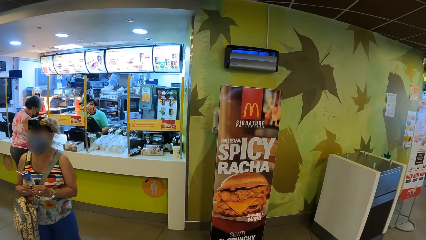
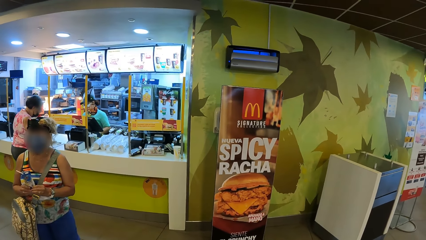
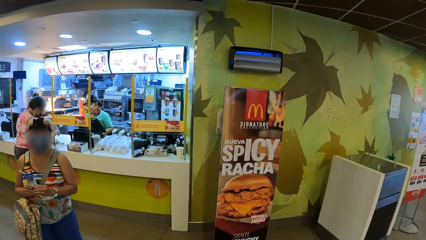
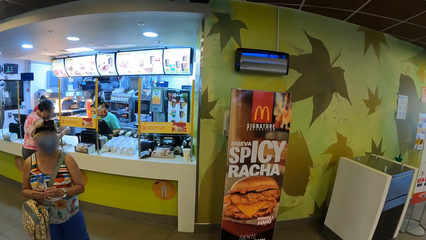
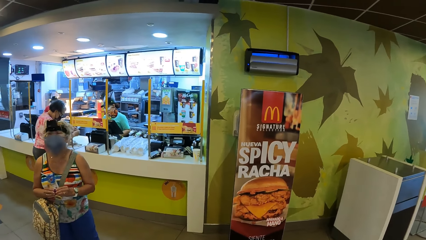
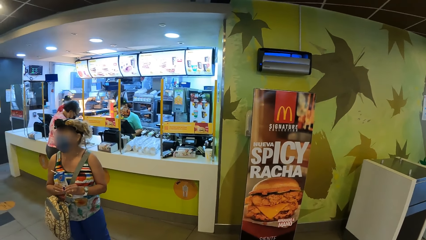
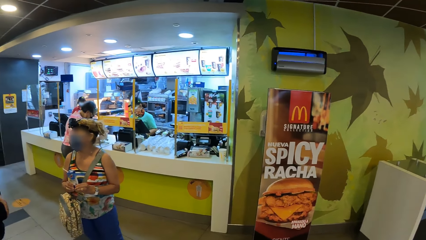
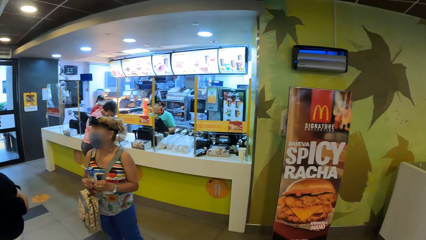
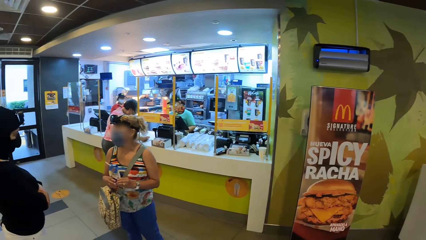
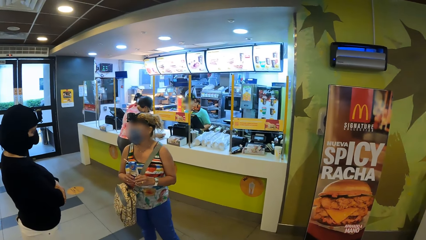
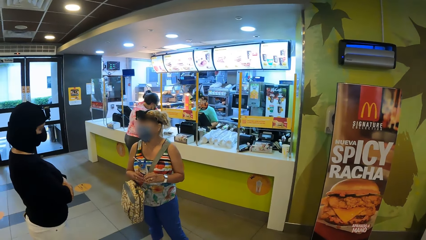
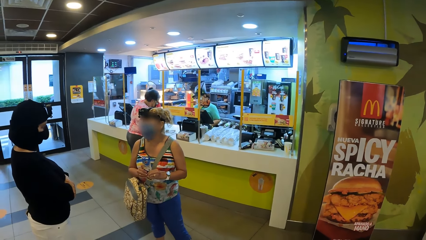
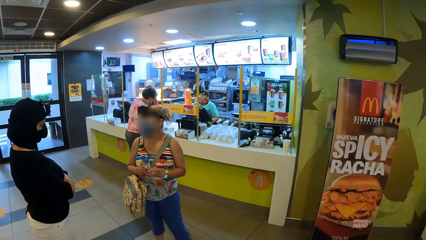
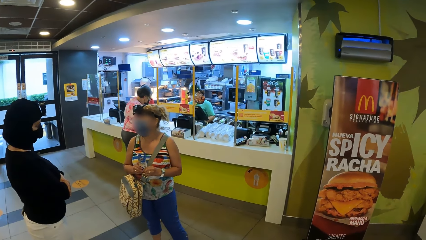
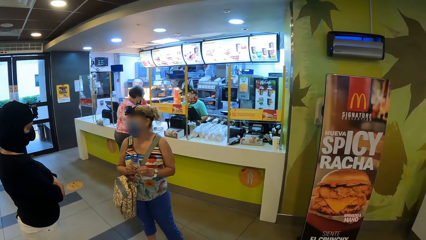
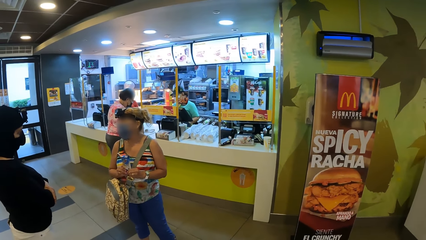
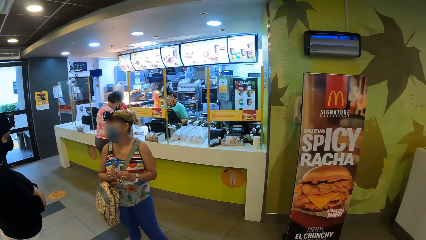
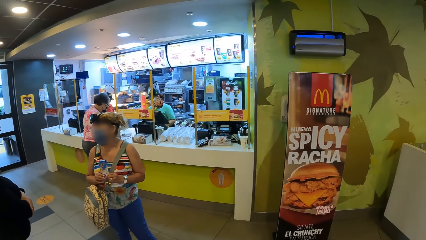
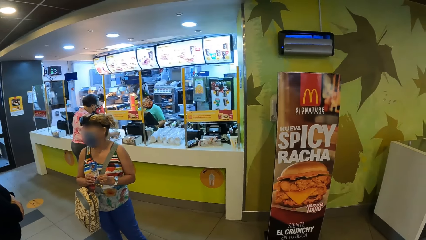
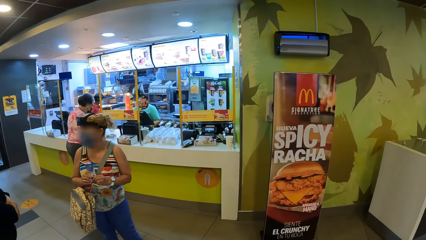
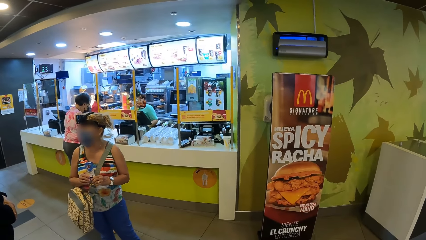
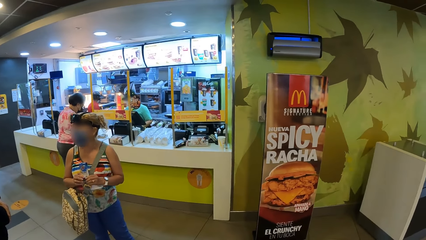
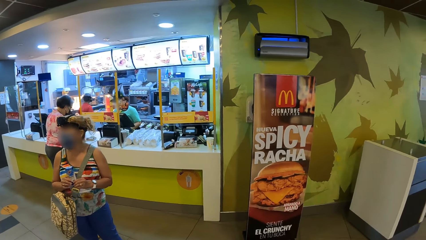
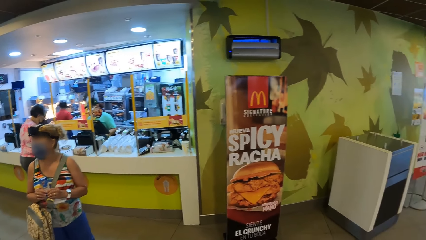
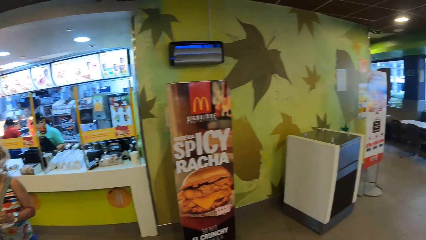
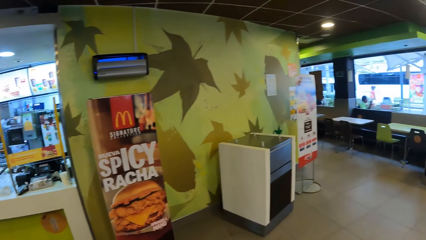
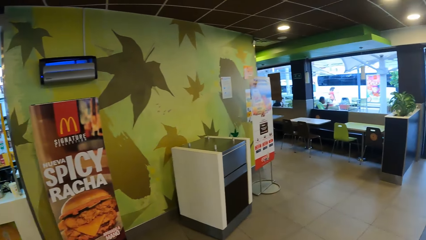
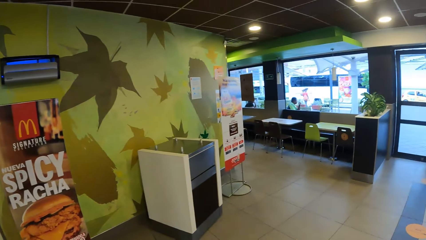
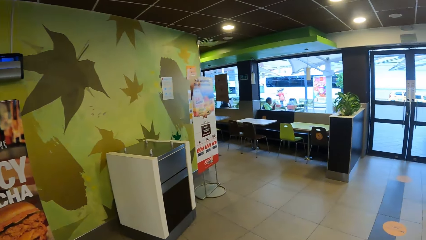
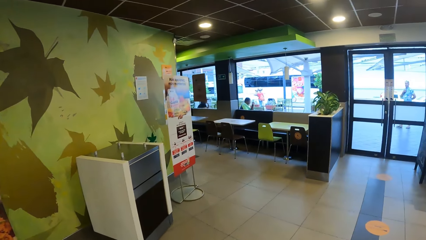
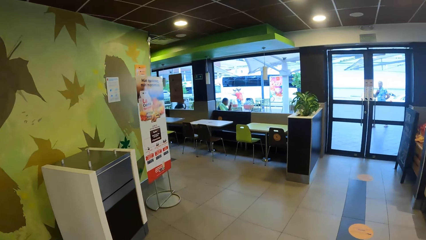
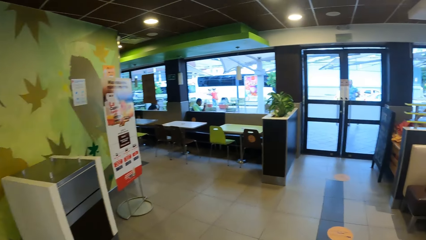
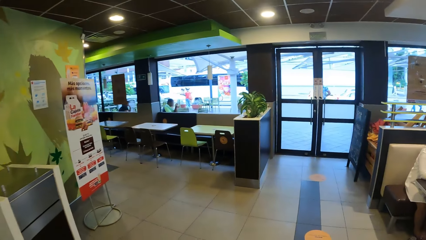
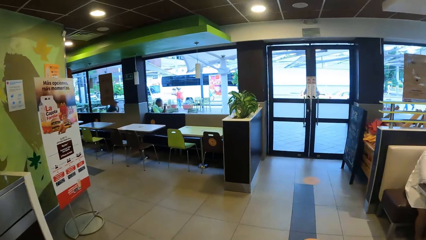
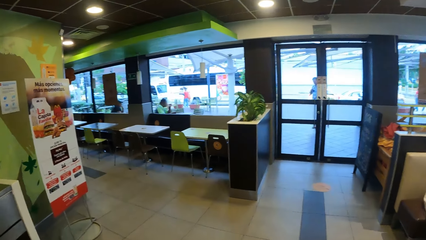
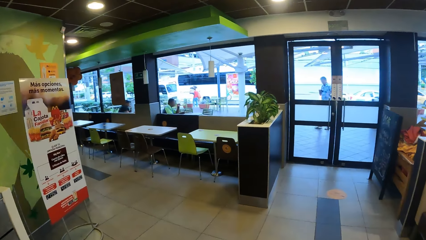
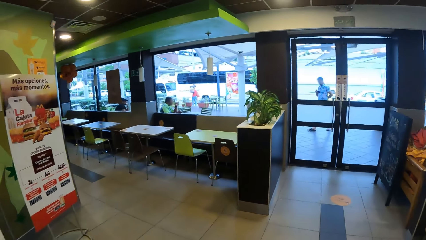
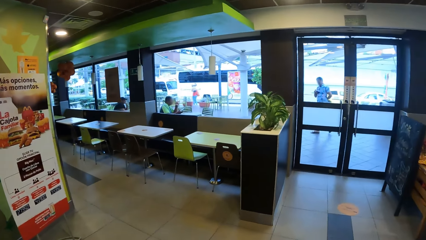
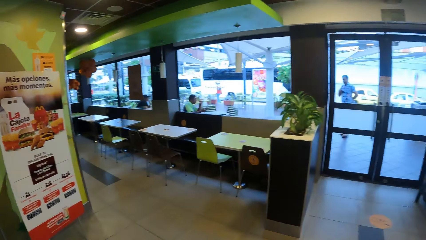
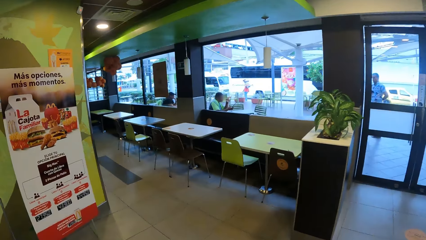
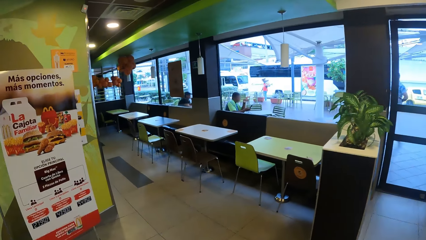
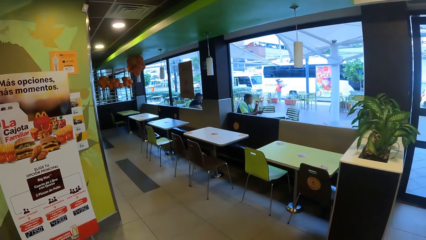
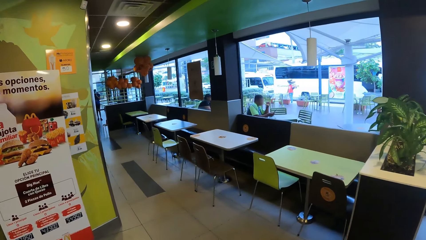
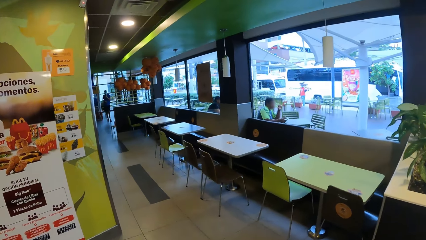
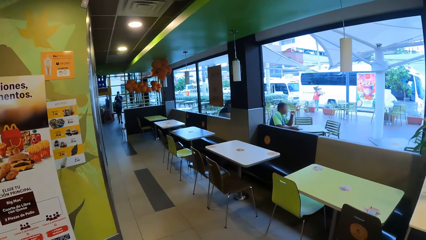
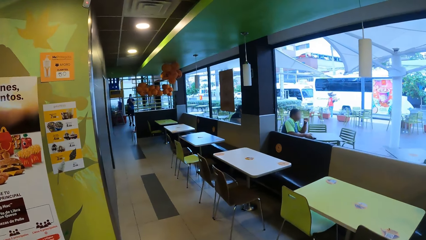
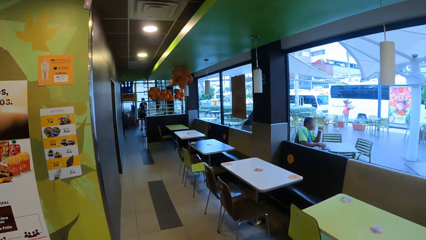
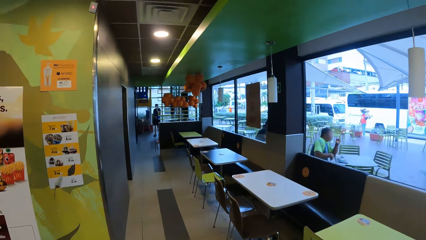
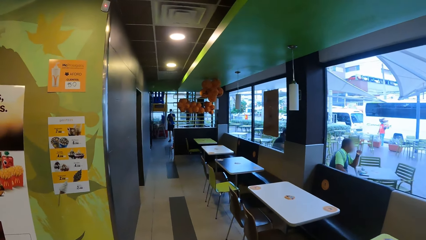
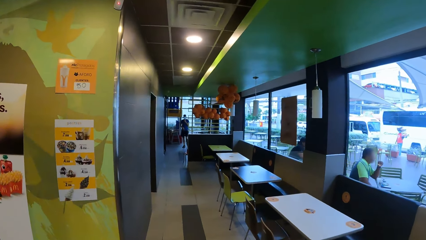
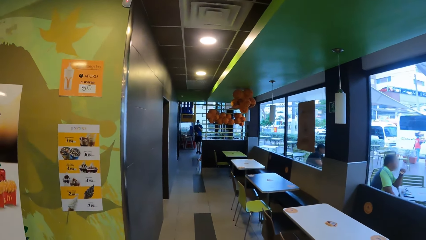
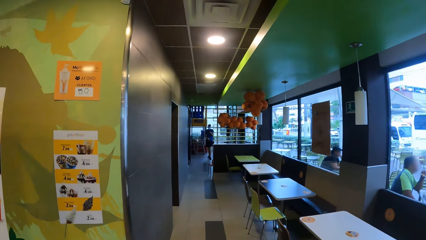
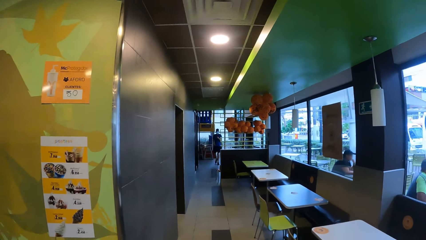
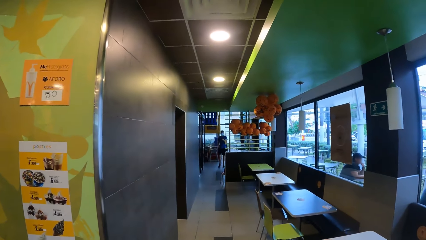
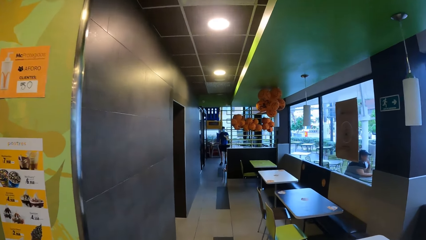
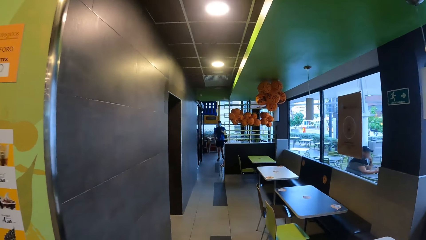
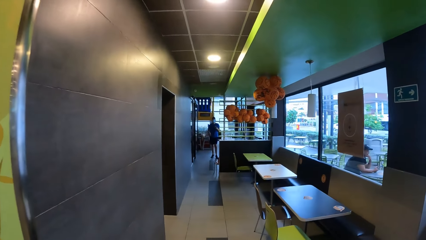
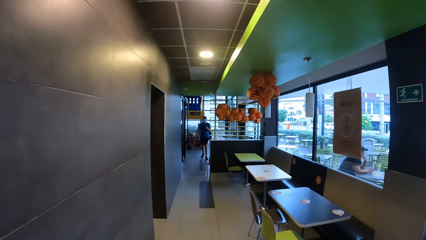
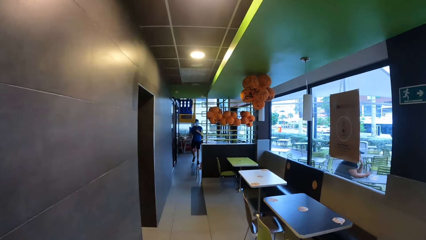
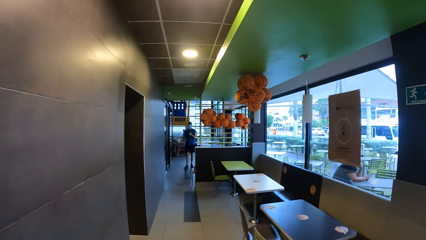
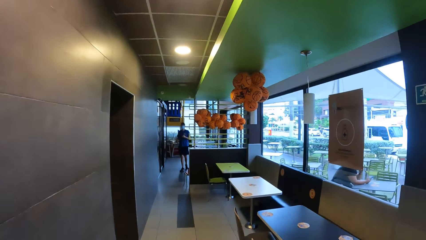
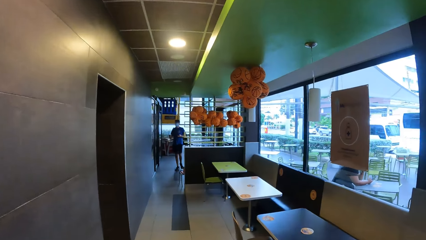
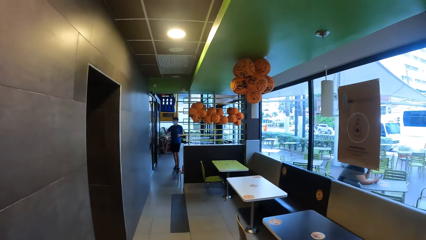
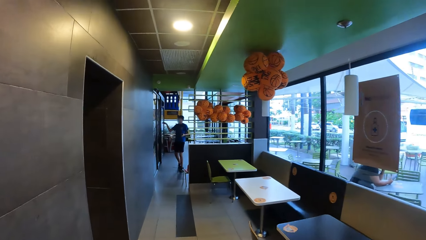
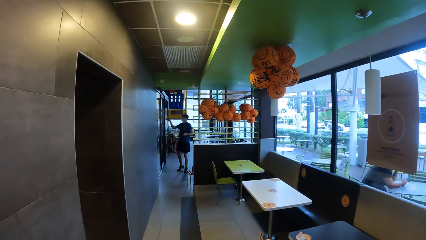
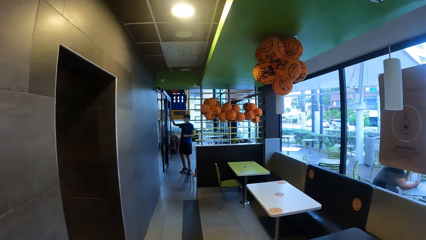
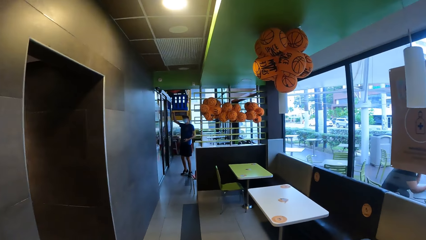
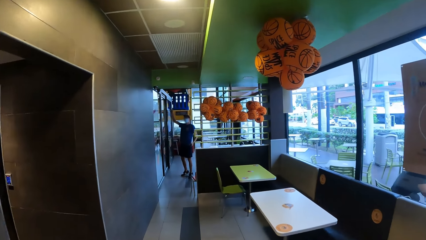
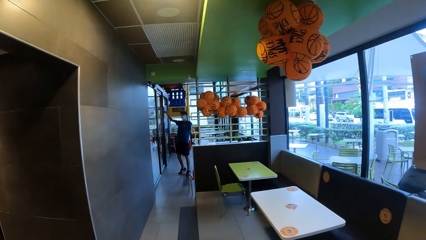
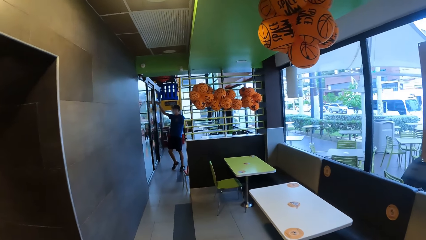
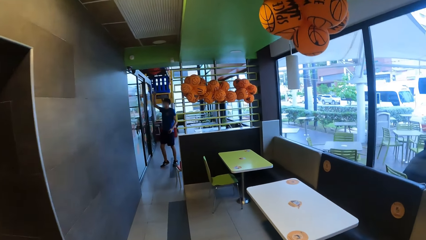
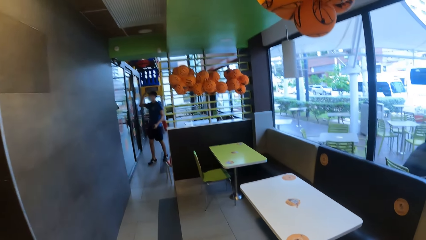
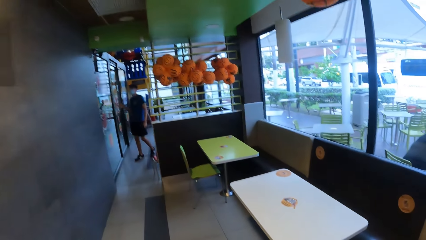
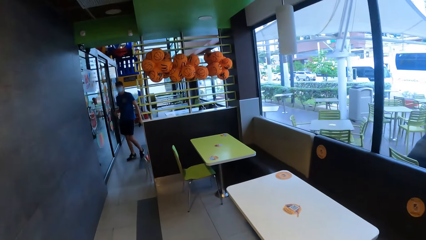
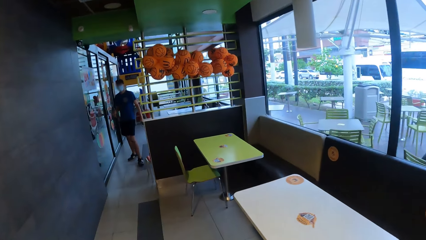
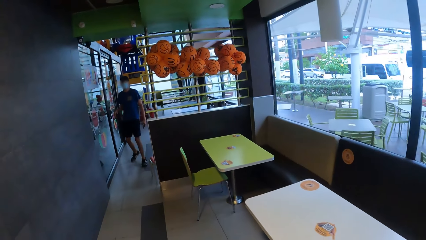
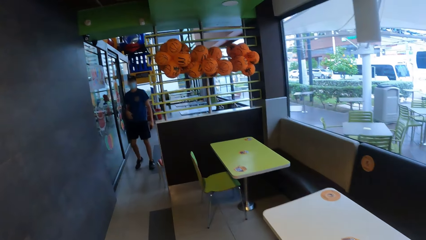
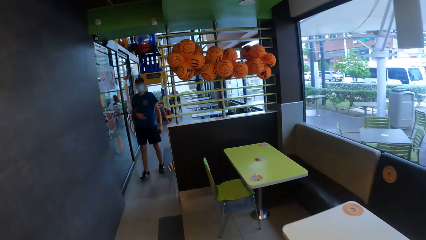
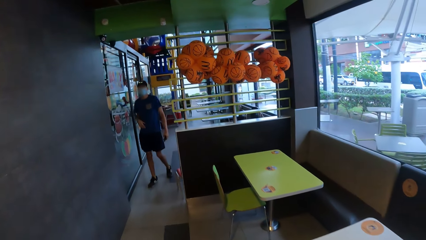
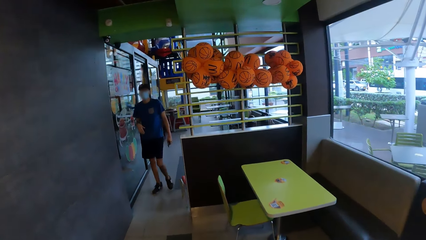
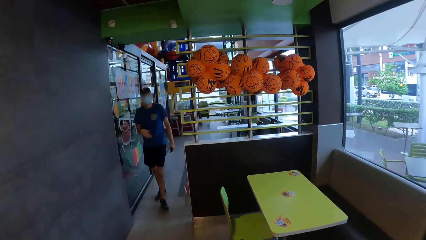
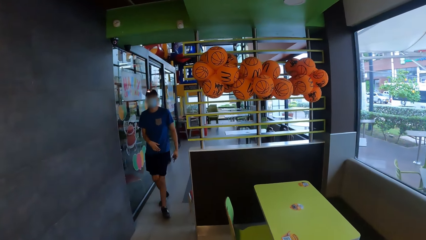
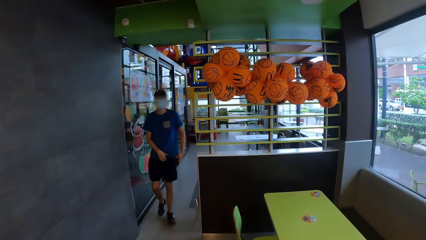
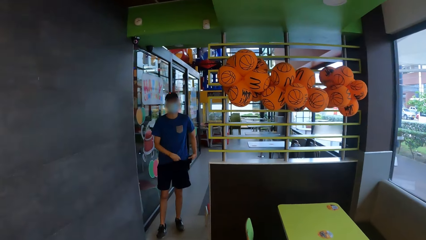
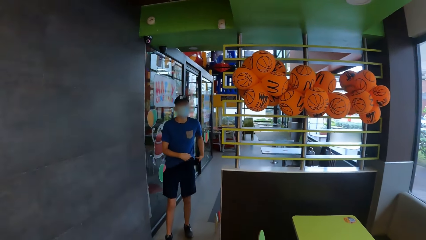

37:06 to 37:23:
The camera wearer looks at a woman and another woman. They look around the restaurant. They walk around the restaurant.
